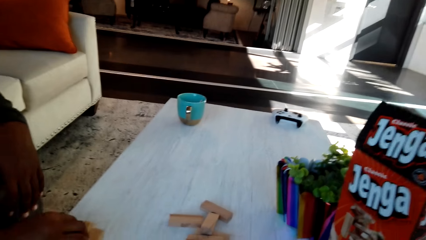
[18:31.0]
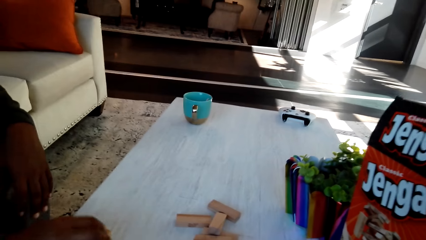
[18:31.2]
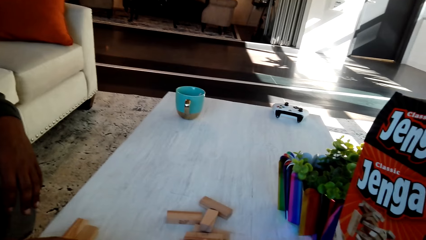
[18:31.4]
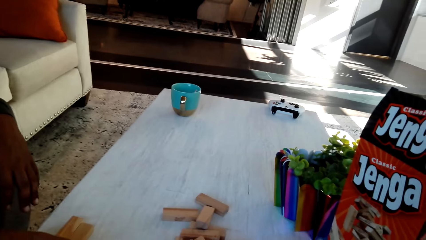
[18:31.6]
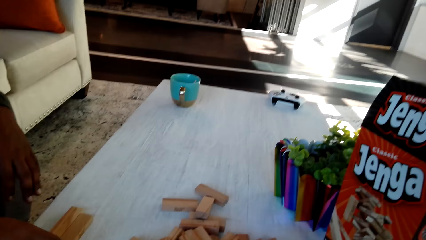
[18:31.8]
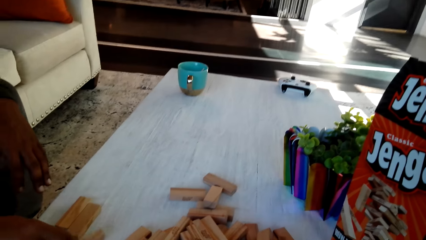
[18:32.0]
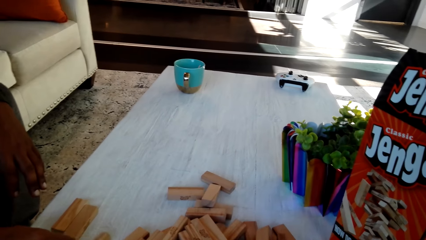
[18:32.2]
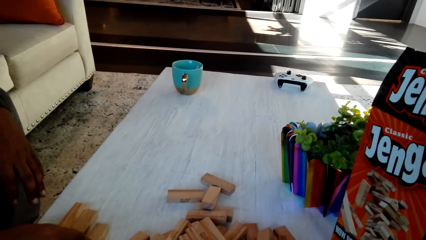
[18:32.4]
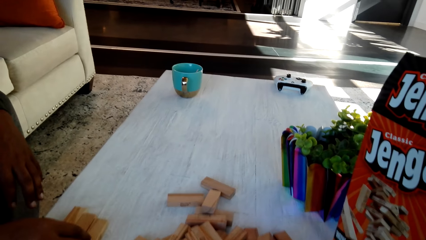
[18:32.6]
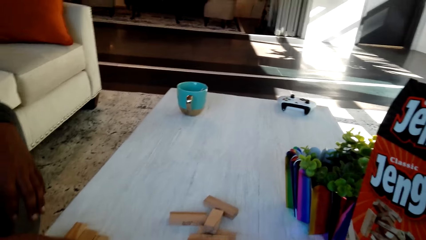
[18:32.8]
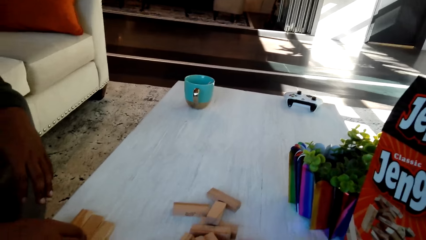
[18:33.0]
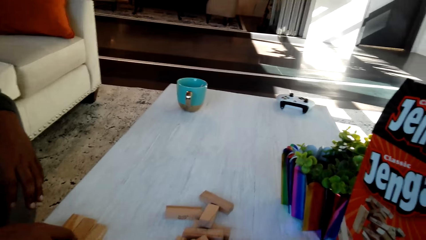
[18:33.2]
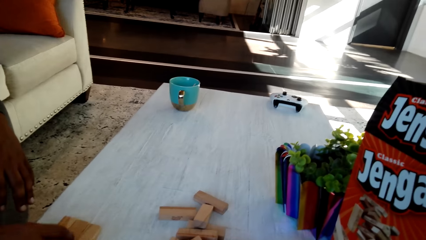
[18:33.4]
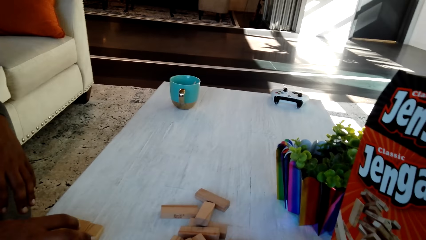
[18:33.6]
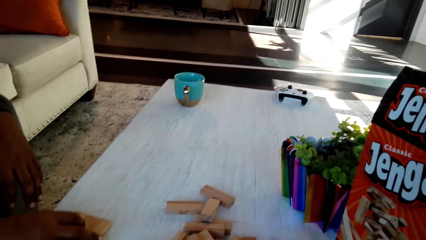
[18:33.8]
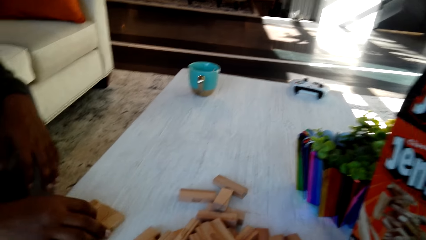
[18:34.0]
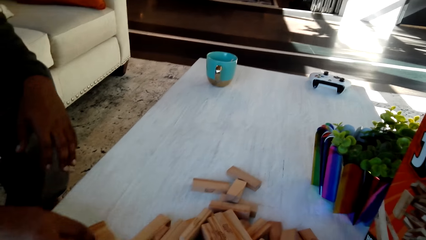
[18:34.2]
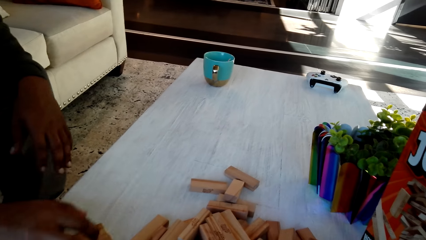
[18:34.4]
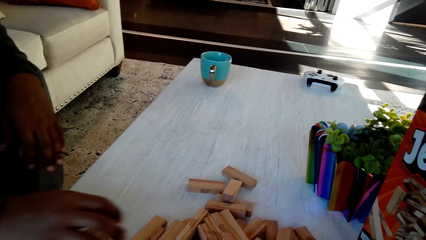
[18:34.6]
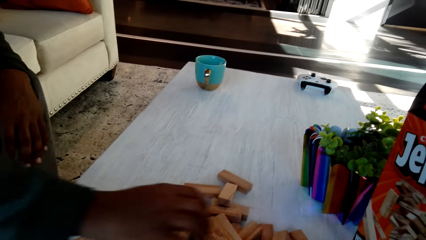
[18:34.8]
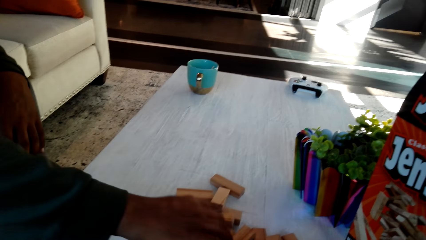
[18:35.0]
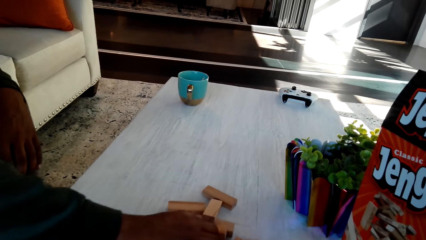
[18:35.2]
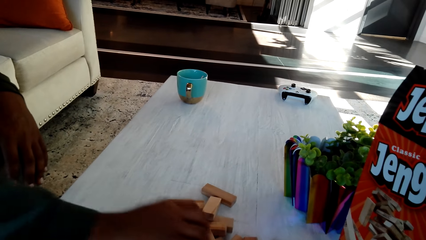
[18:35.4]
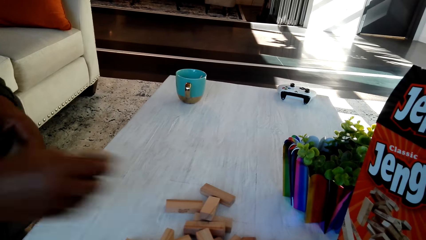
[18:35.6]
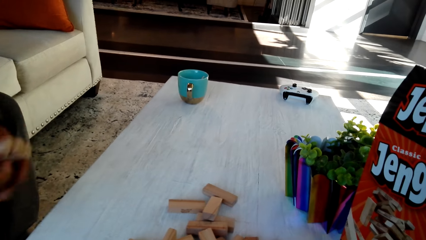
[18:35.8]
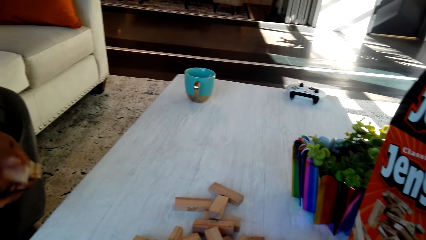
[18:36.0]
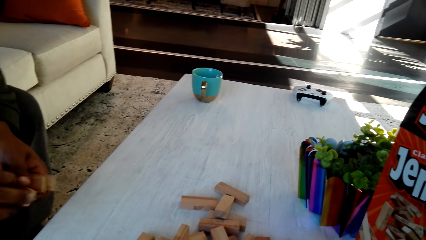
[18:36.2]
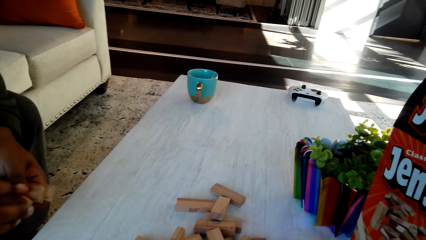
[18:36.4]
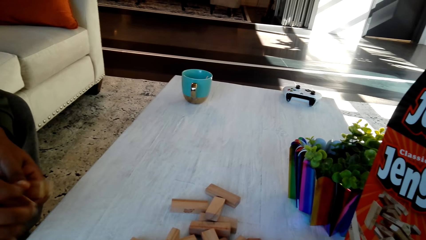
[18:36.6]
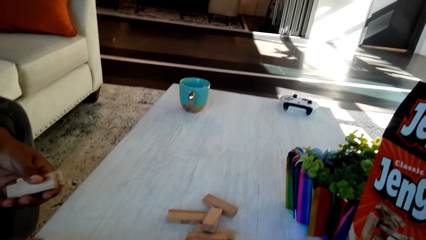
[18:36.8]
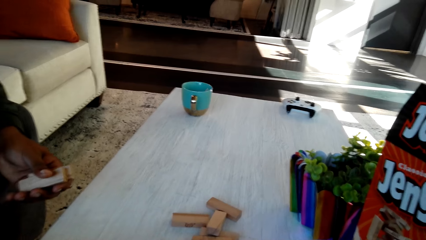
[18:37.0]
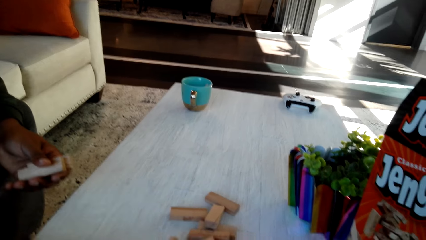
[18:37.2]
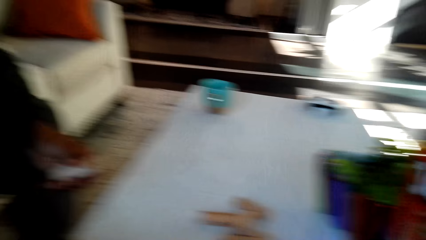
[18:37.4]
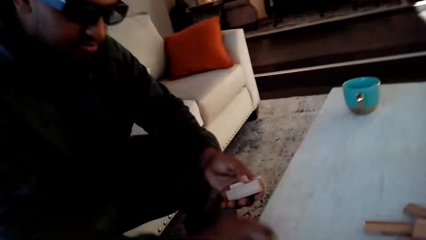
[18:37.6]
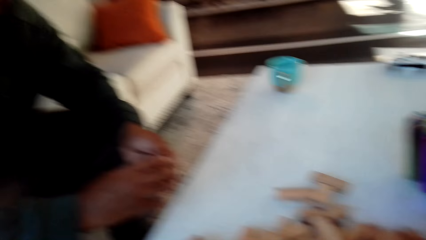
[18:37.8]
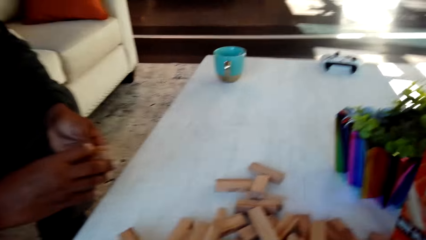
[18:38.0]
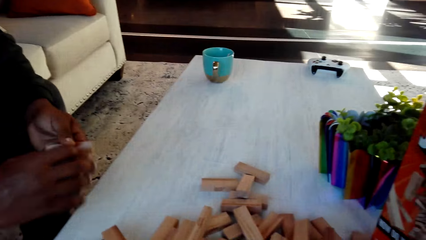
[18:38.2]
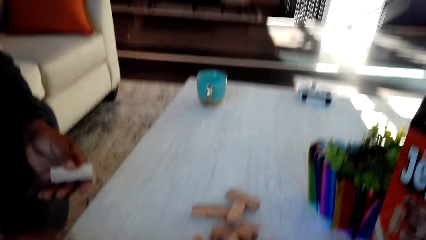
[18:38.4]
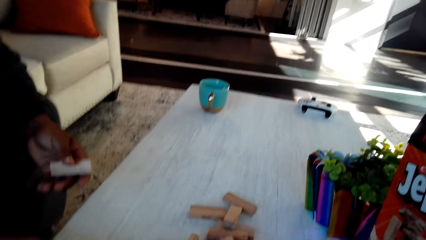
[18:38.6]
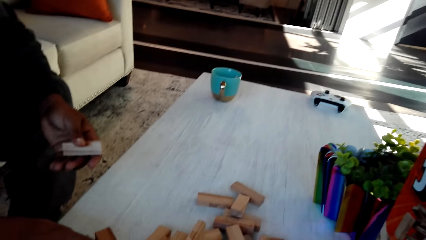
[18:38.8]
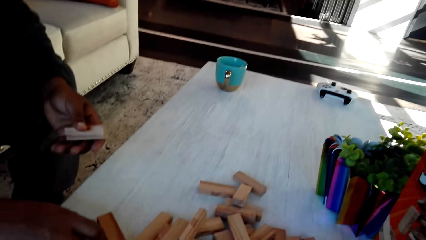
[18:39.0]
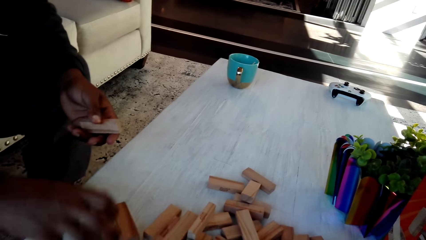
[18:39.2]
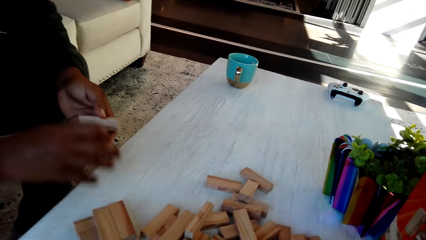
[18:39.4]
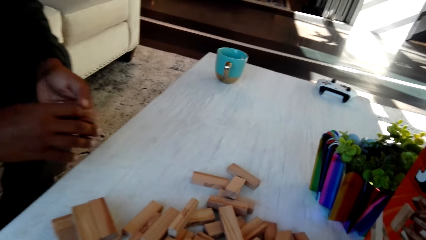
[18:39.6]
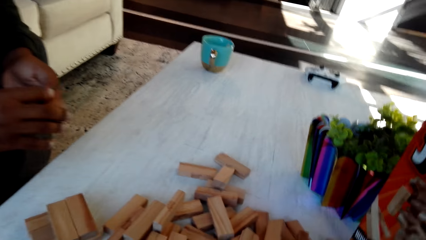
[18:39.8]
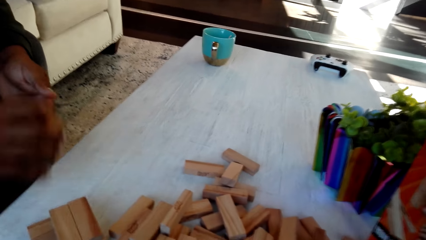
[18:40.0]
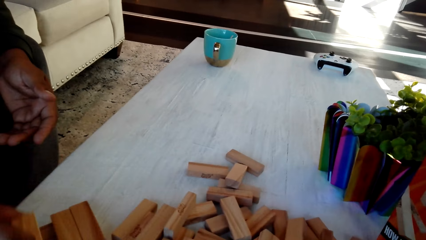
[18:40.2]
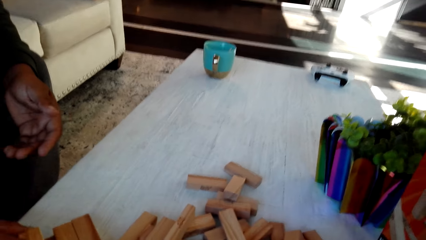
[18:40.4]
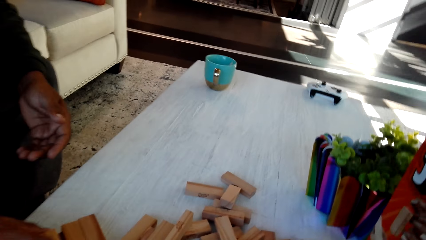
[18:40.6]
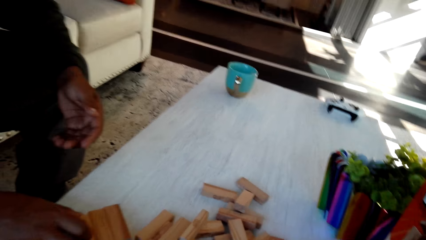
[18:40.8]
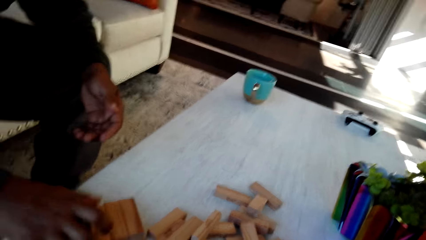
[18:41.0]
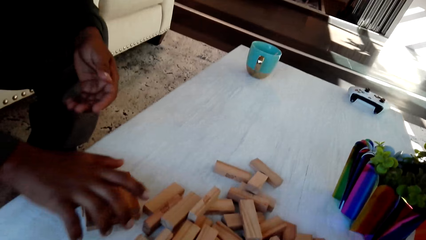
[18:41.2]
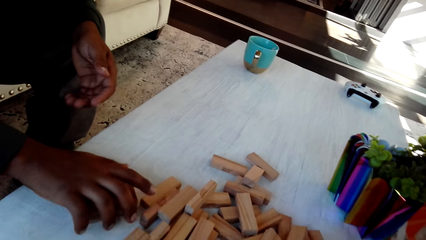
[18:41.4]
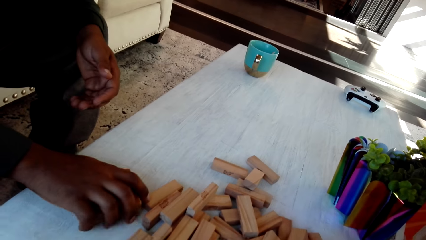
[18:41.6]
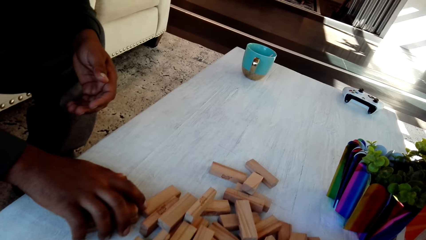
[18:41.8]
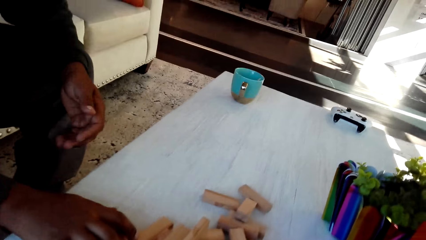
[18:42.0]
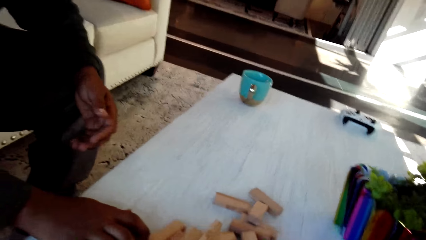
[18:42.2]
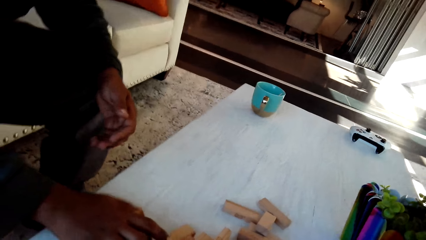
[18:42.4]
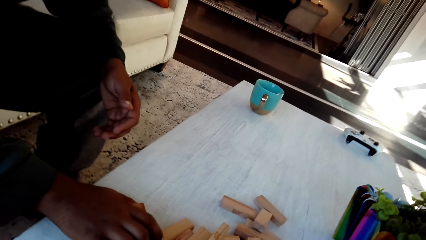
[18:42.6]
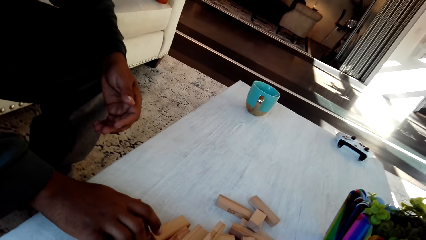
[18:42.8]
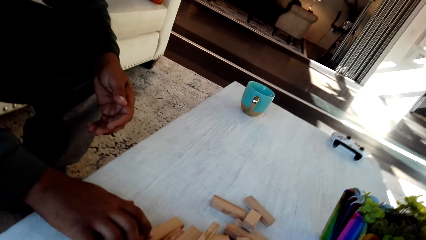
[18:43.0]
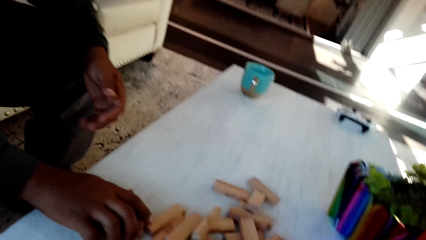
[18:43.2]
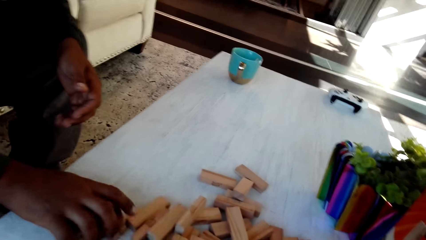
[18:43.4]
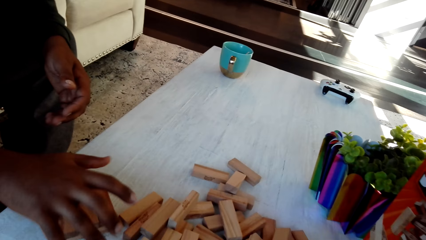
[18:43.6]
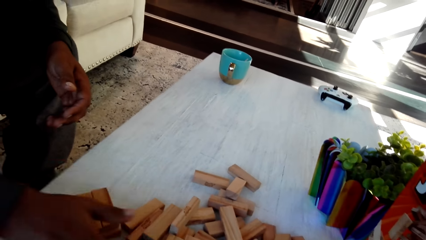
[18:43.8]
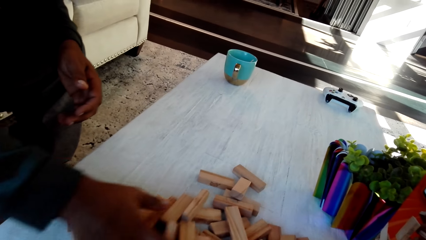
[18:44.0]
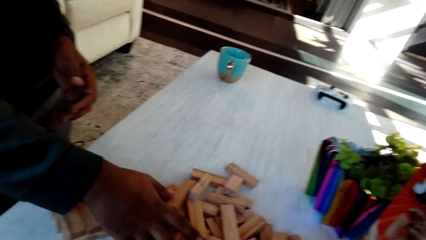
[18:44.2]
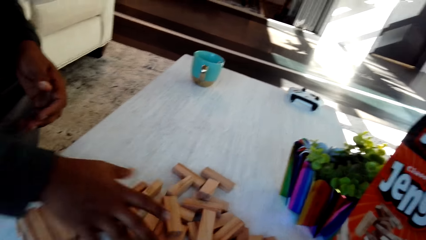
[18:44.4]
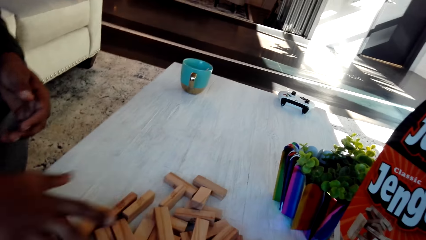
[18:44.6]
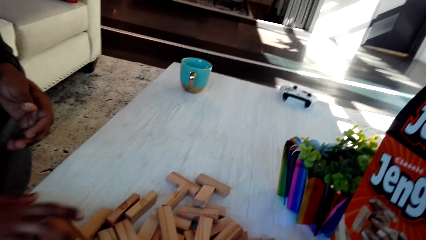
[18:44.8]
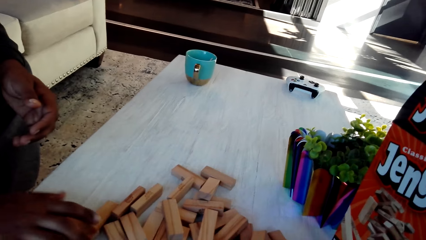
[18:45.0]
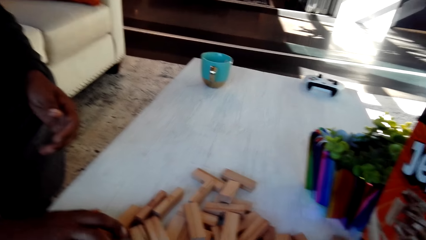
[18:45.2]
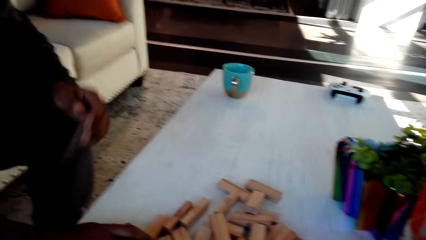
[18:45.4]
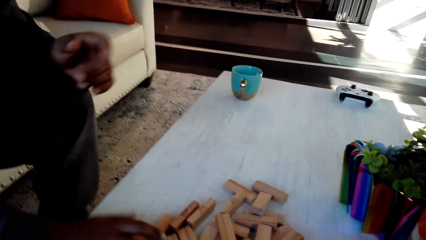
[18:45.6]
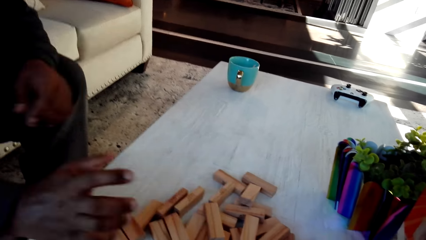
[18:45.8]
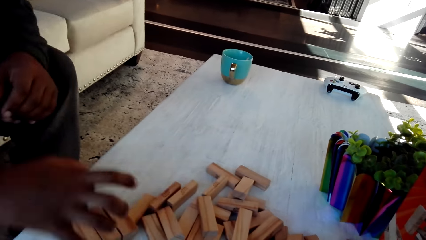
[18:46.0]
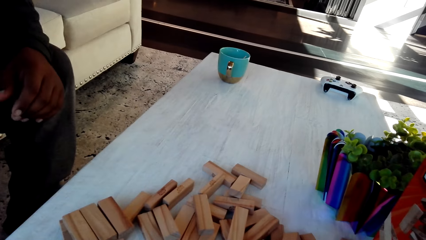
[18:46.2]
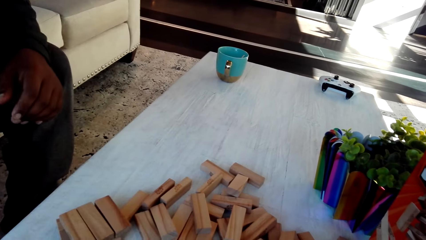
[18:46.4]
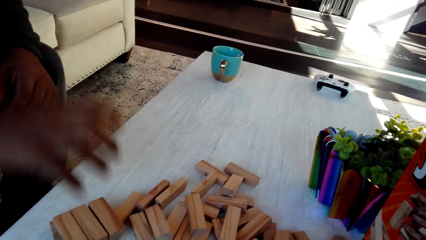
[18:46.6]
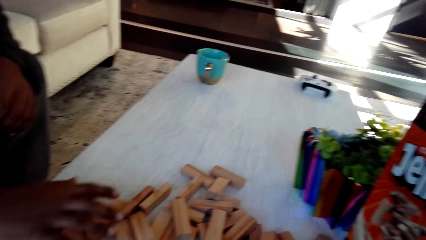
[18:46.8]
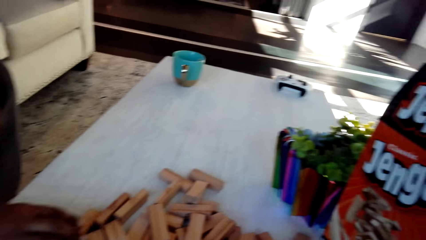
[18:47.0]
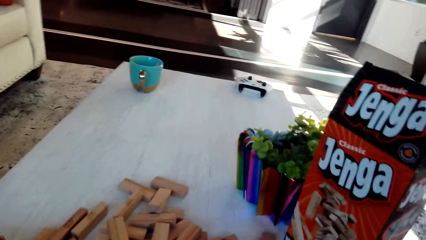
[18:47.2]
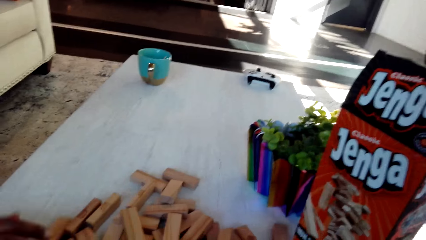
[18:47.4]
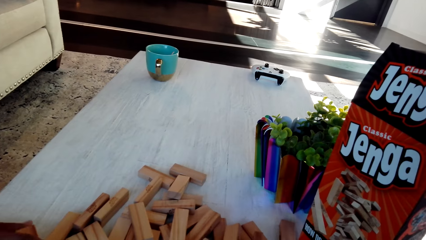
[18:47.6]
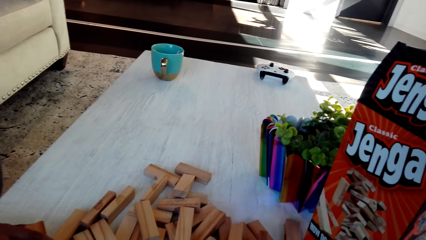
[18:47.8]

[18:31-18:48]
The camera wearer converses with a man. The man moves the wooden blocks on the table. The camera wearer plays the classic jenga game with the man. They converse with the man. They play the classic jenga game with the man. They converse with the man. They play the classic jenga game with the man.
